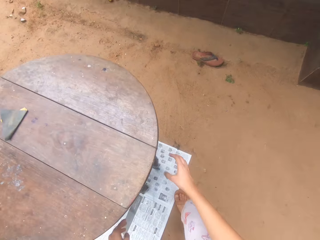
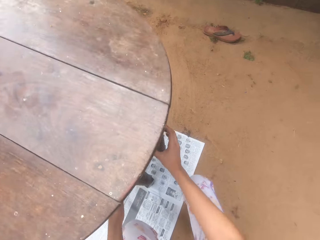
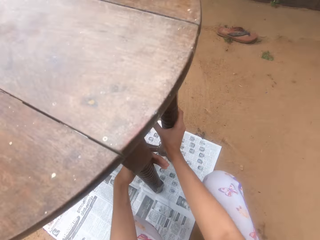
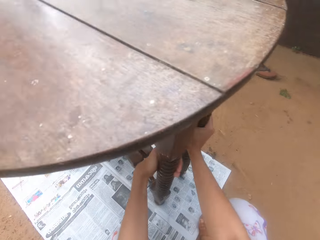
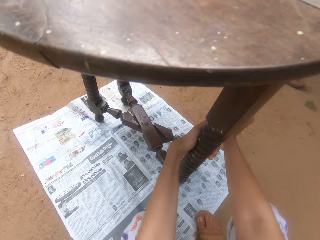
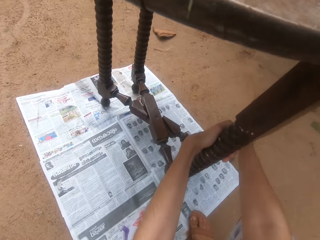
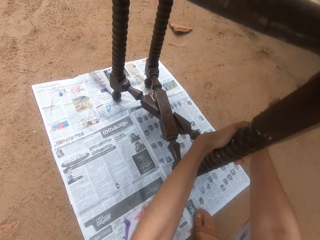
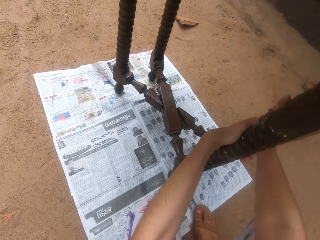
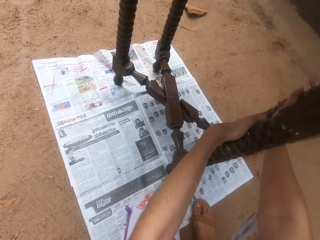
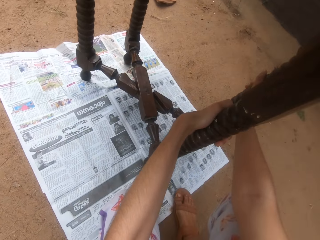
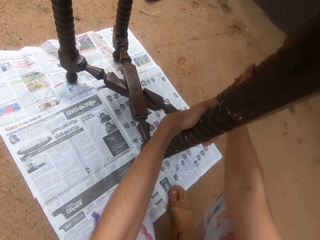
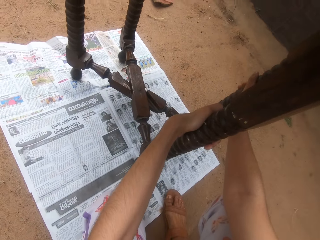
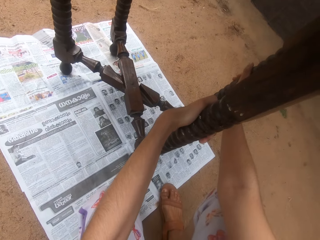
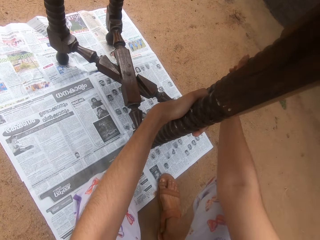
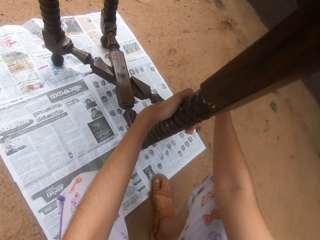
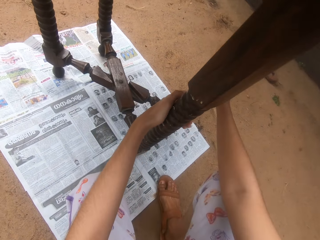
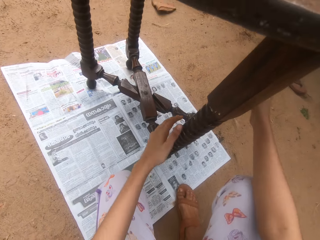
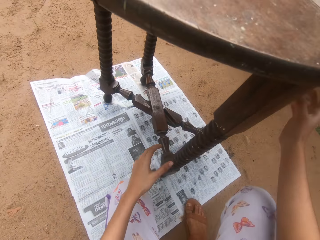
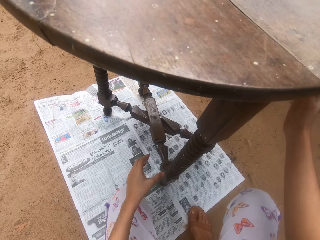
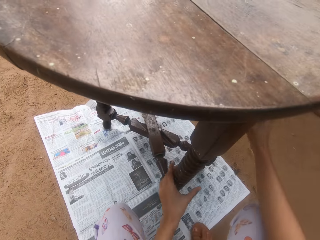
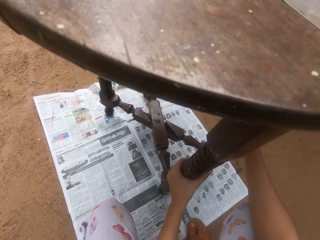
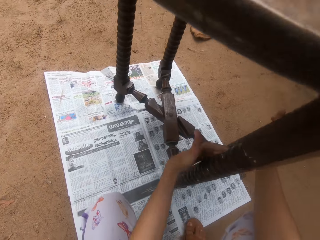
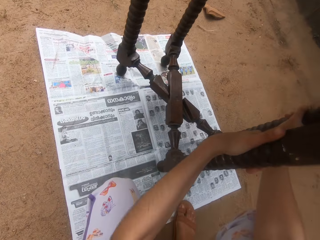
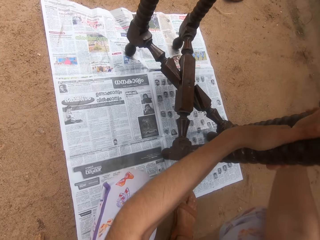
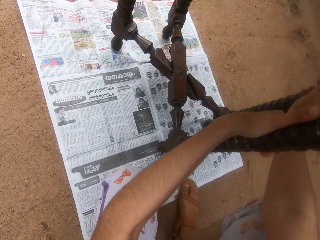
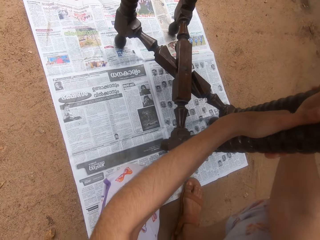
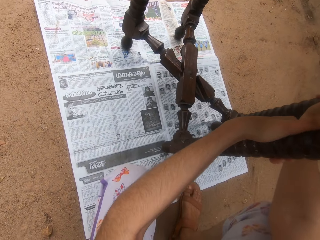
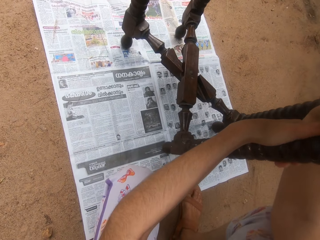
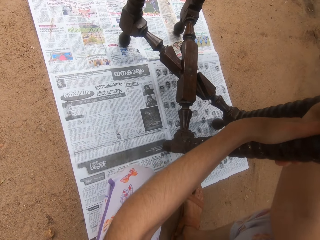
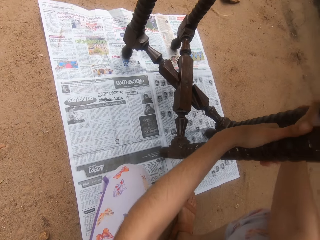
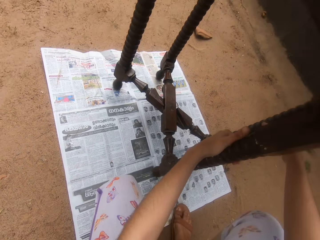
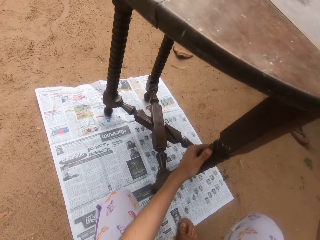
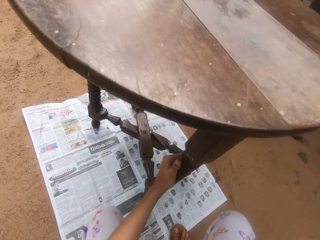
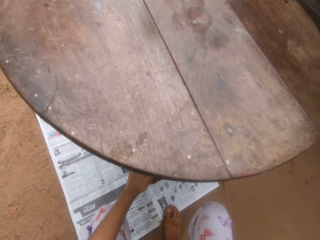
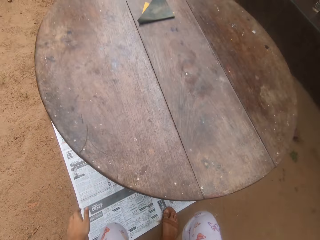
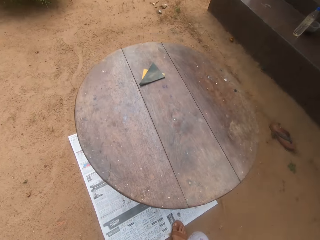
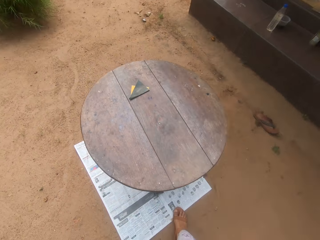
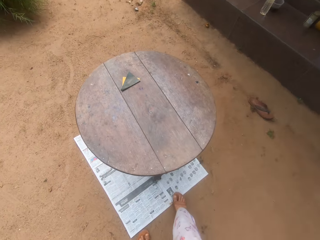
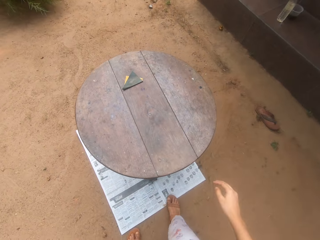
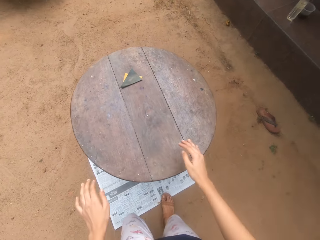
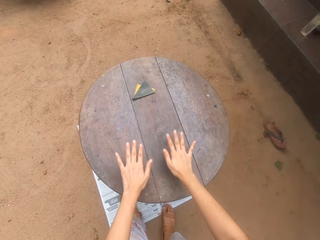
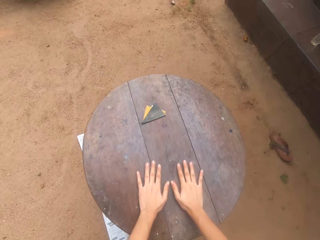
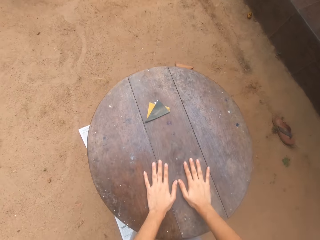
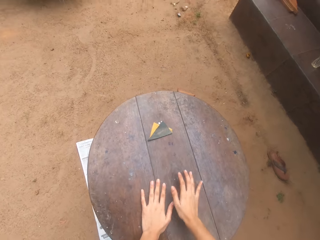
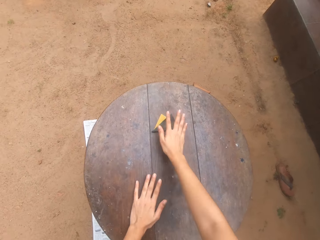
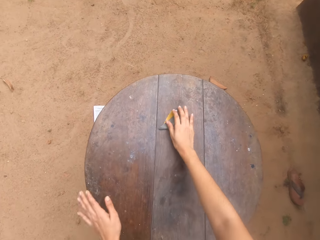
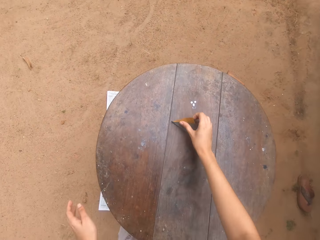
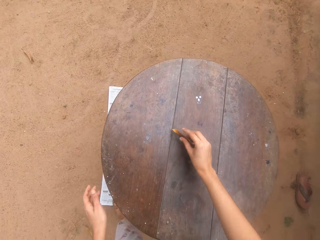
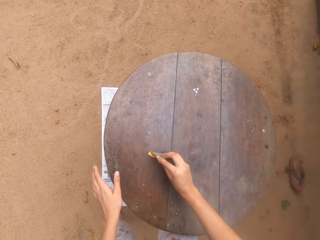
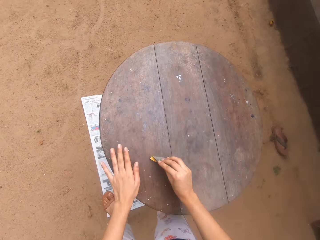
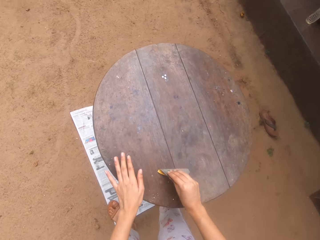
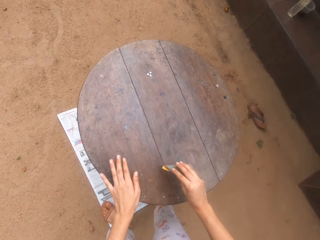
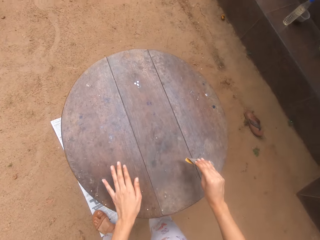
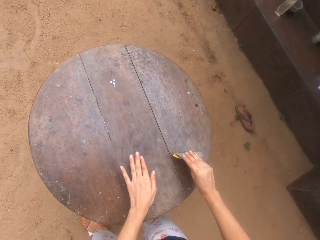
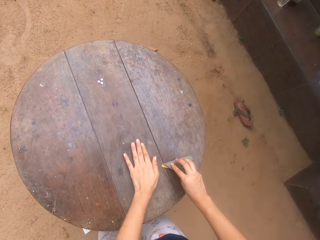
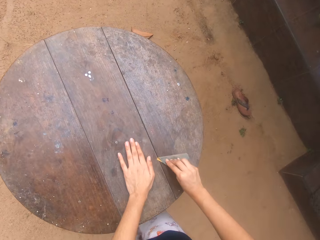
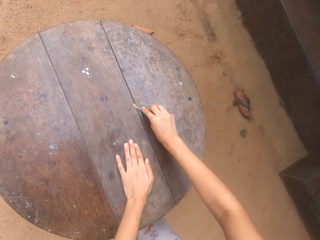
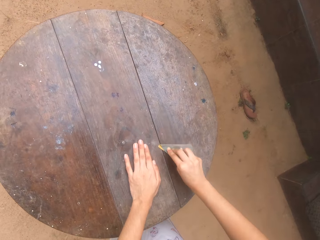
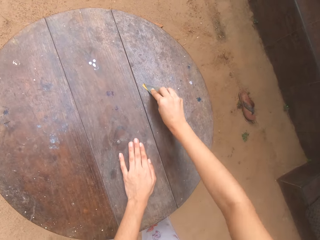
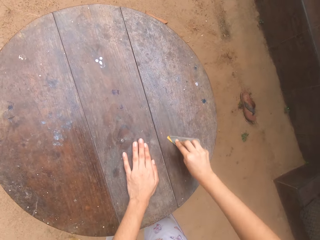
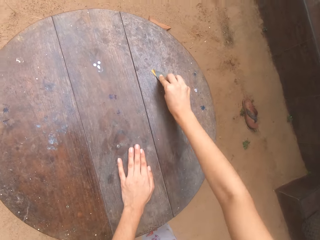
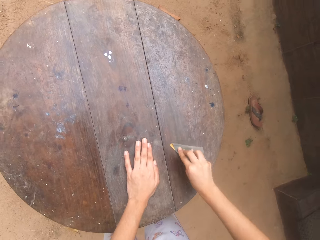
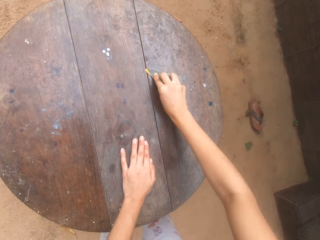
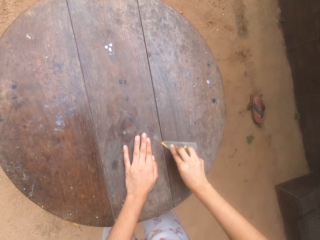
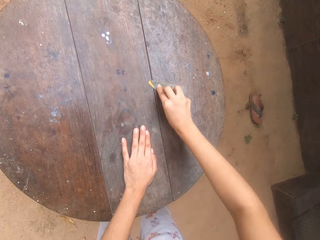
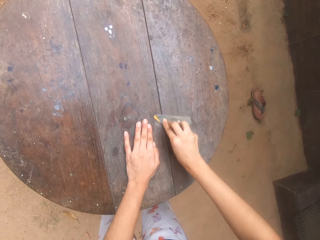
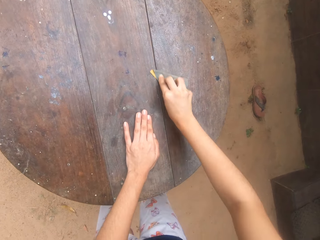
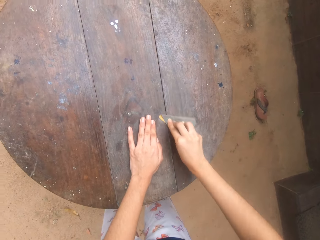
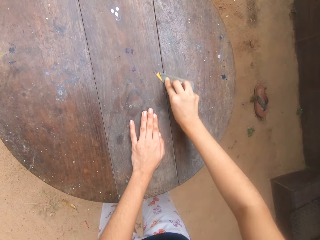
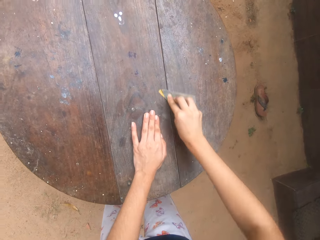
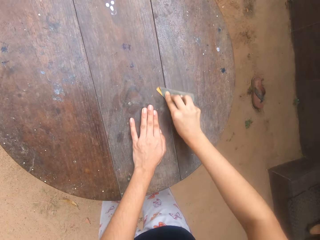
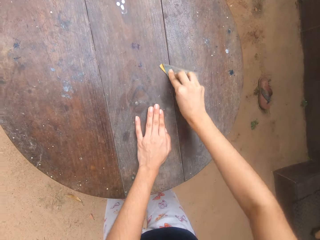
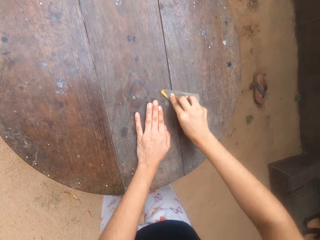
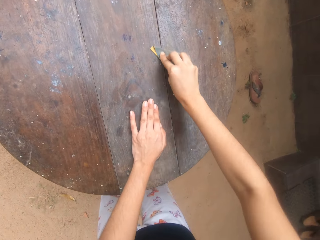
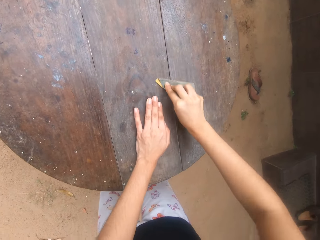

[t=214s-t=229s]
The camera wearer adjusts the stands of the table. They pick up the sandpaper. They sand the table with the sandpaper.

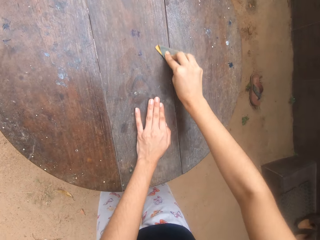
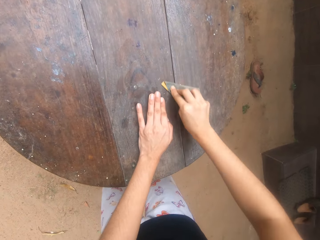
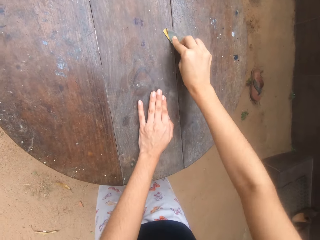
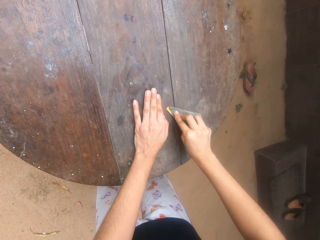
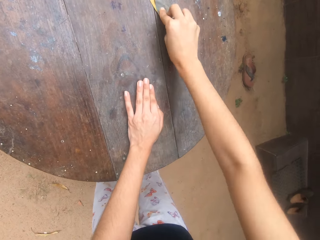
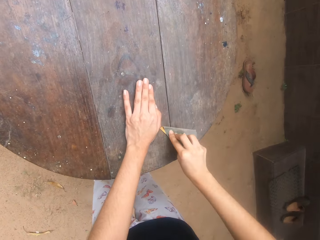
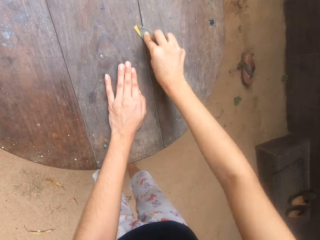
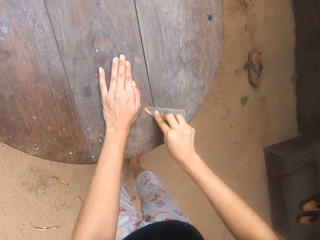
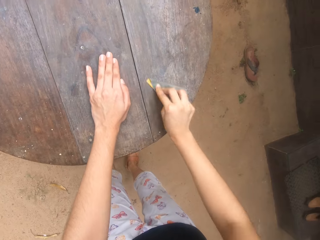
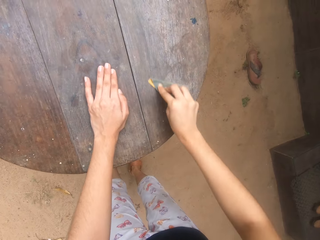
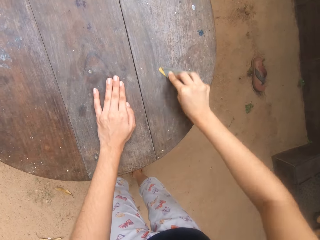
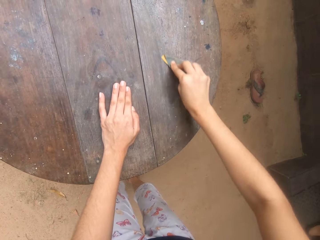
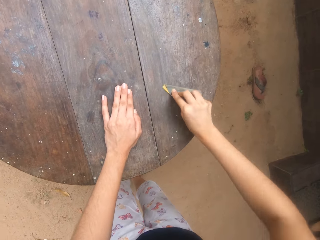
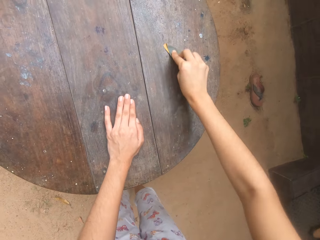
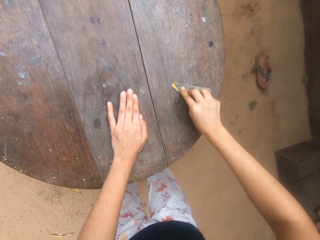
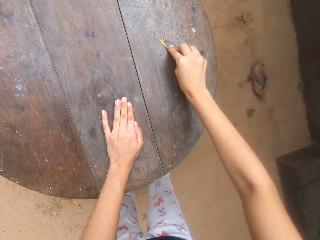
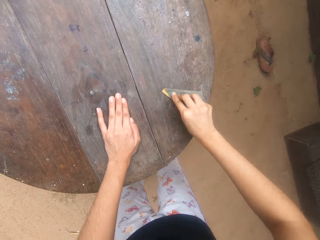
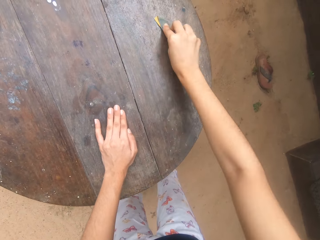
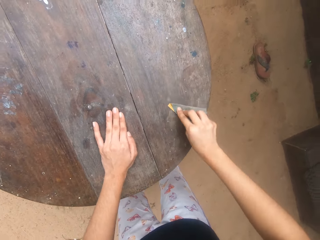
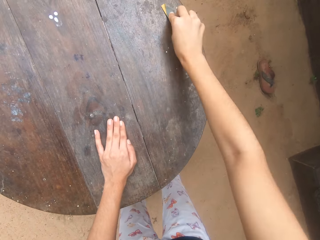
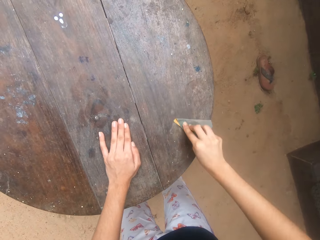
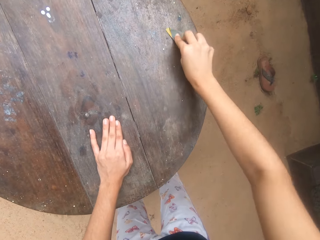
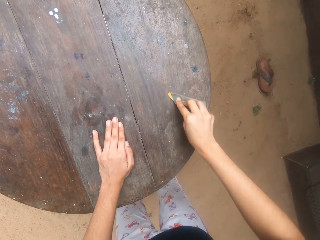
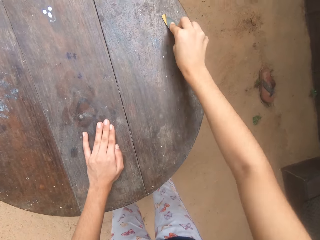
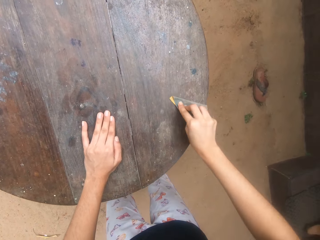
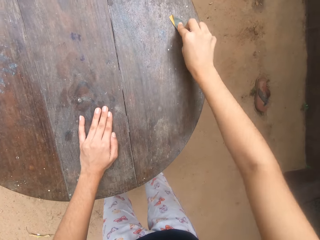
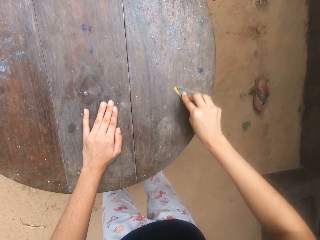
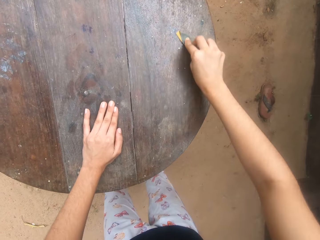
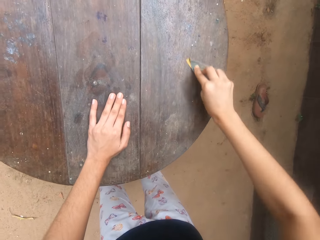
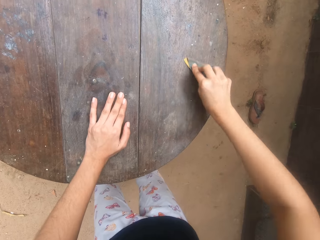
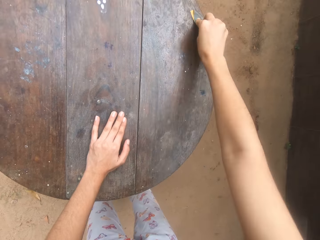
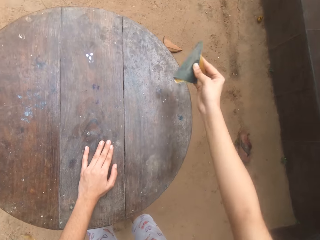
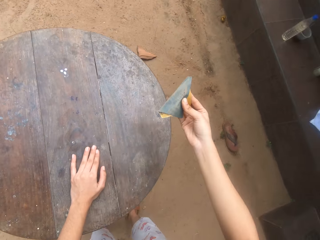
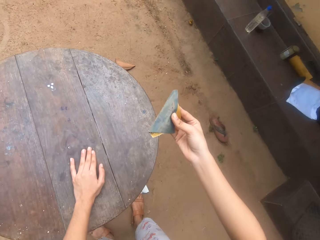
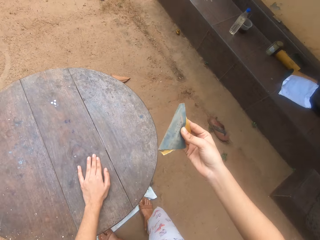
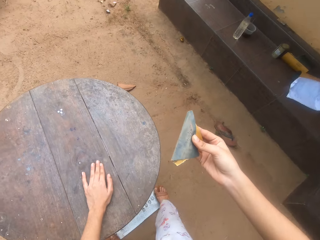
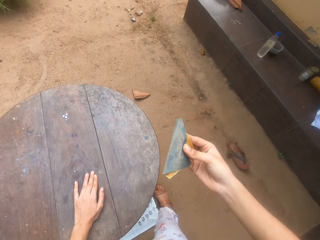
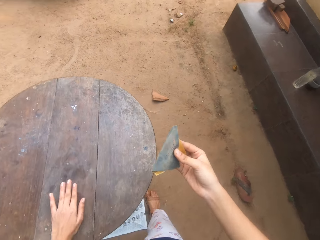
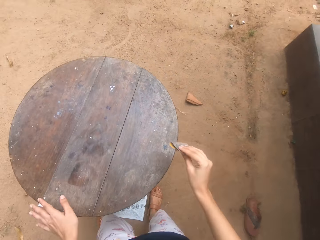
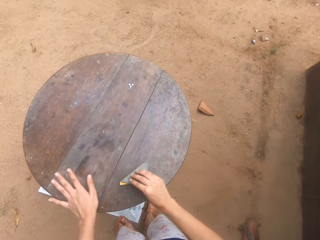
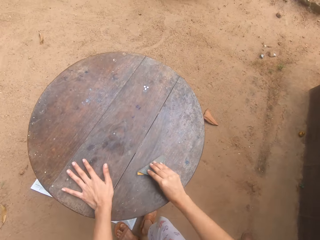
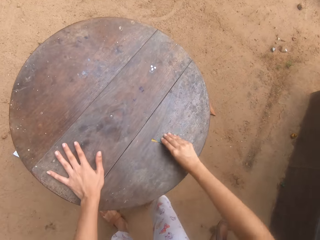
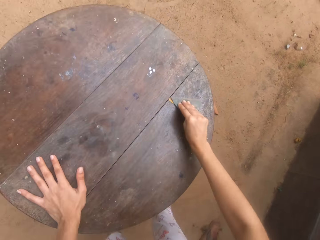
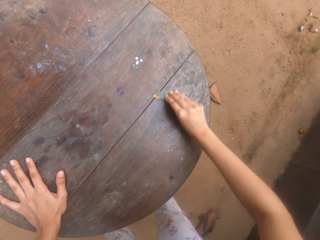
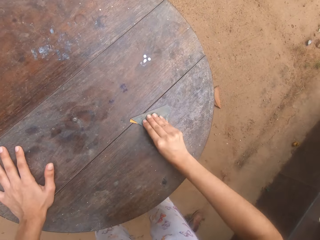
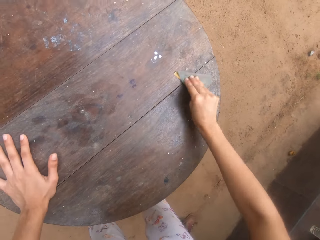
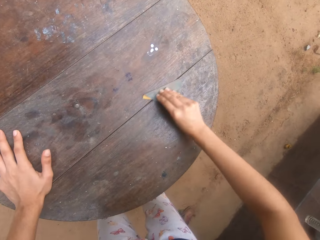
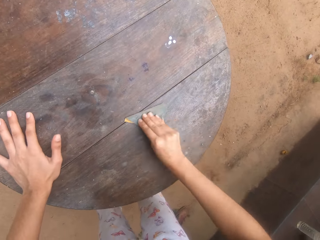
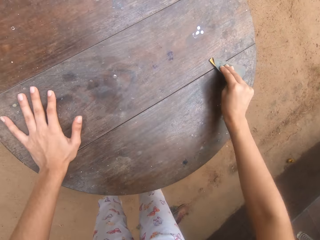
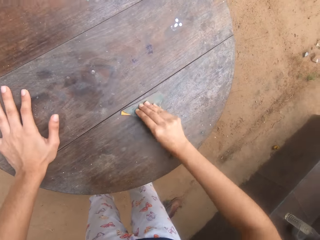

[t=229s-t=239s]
The camera wearer looks at the sandpaper. They sand the table with the sandpaper.
